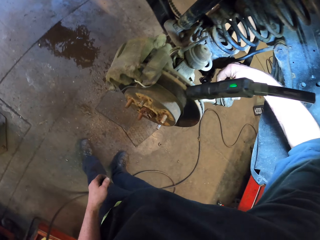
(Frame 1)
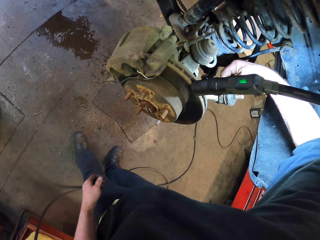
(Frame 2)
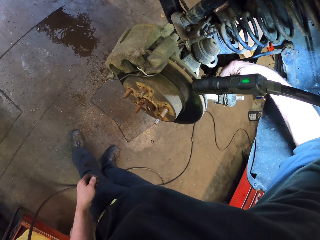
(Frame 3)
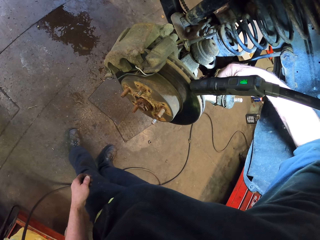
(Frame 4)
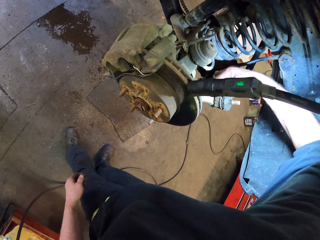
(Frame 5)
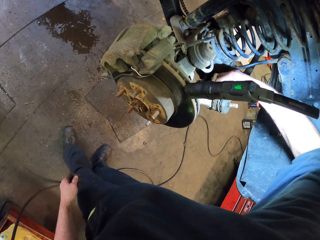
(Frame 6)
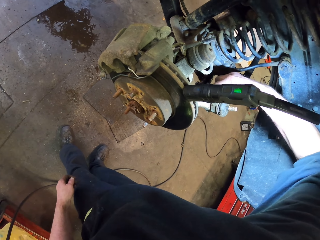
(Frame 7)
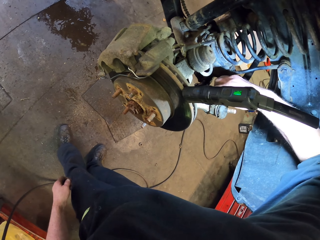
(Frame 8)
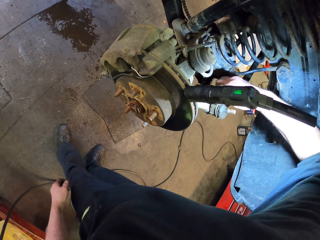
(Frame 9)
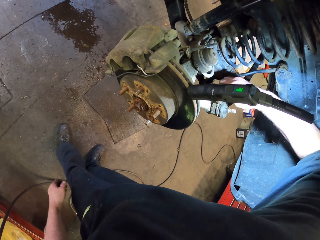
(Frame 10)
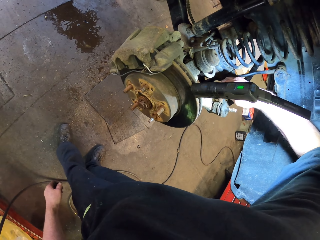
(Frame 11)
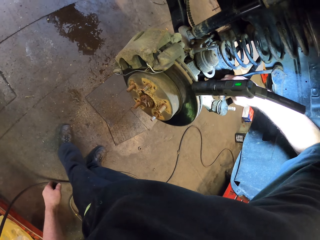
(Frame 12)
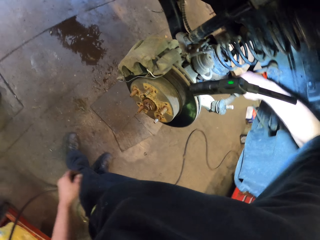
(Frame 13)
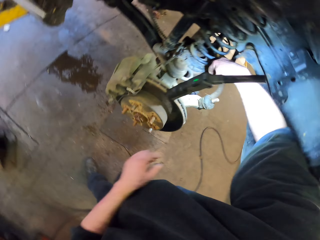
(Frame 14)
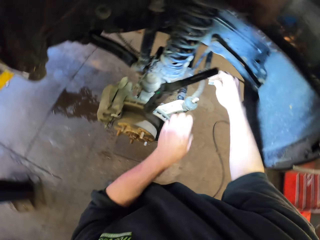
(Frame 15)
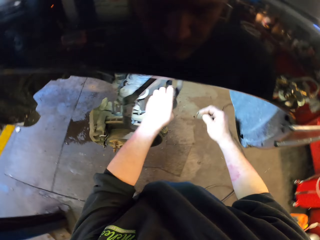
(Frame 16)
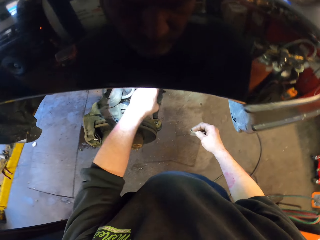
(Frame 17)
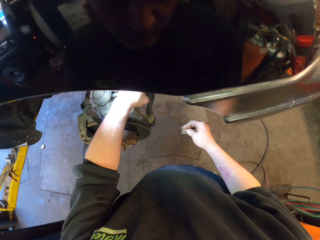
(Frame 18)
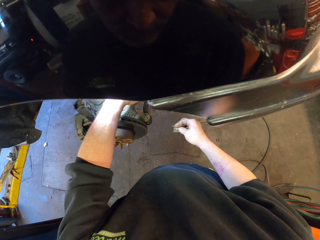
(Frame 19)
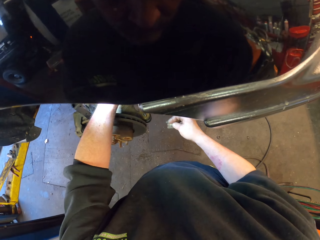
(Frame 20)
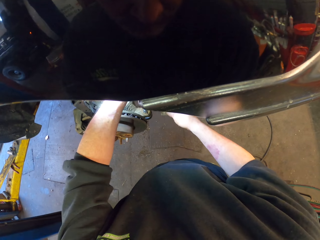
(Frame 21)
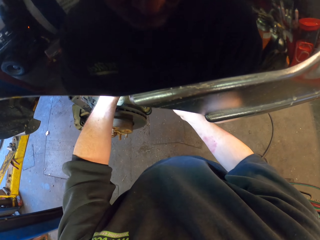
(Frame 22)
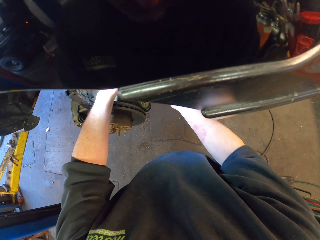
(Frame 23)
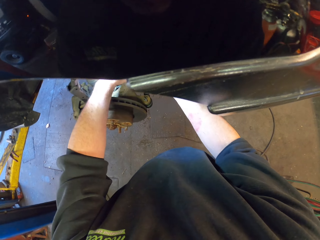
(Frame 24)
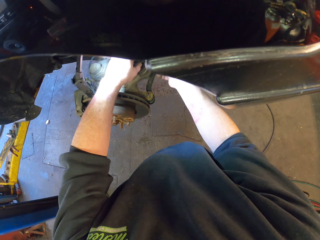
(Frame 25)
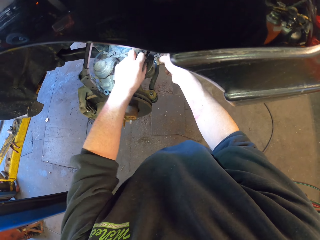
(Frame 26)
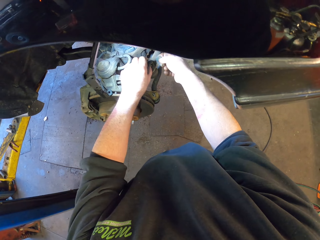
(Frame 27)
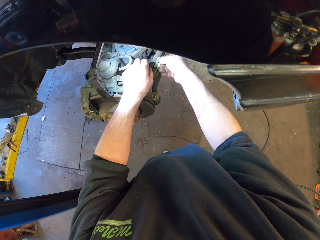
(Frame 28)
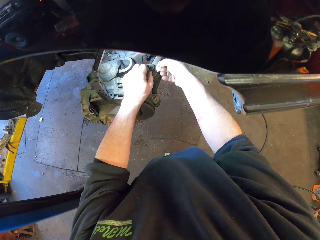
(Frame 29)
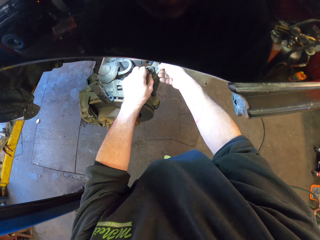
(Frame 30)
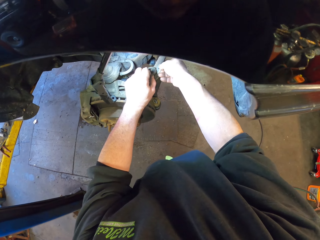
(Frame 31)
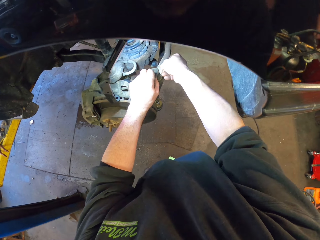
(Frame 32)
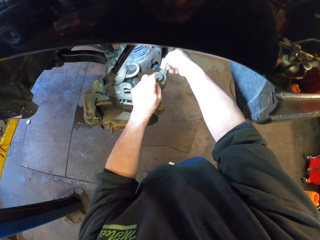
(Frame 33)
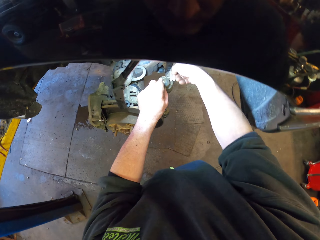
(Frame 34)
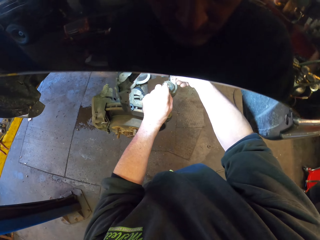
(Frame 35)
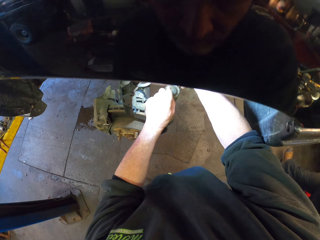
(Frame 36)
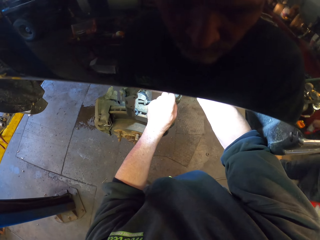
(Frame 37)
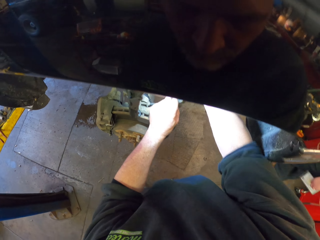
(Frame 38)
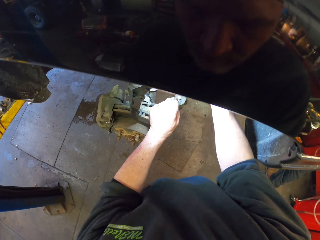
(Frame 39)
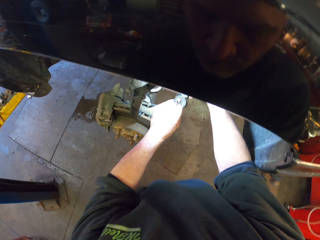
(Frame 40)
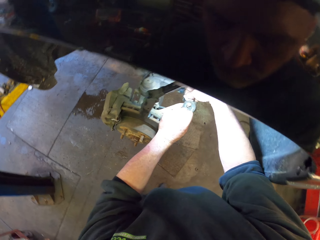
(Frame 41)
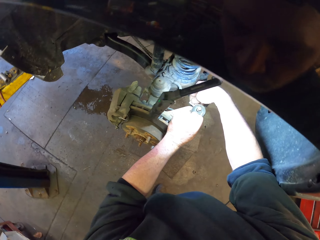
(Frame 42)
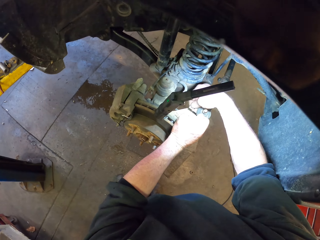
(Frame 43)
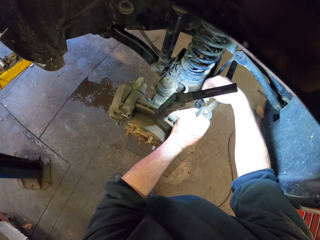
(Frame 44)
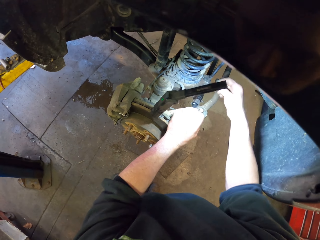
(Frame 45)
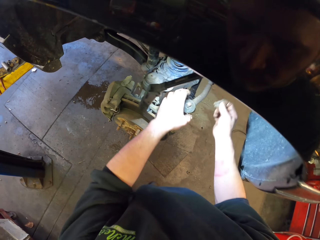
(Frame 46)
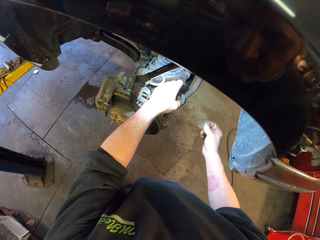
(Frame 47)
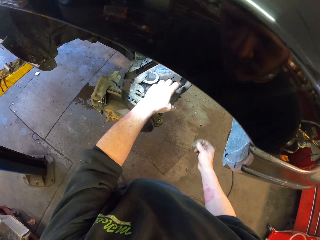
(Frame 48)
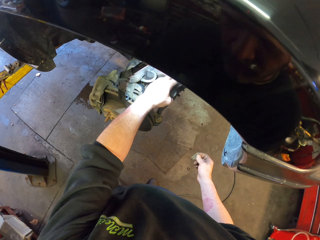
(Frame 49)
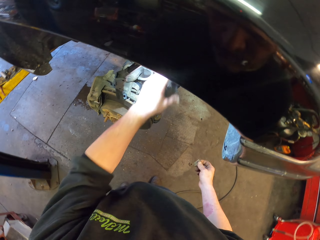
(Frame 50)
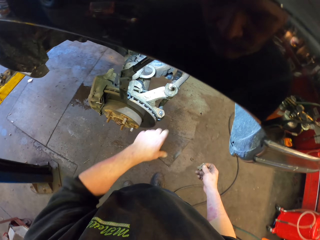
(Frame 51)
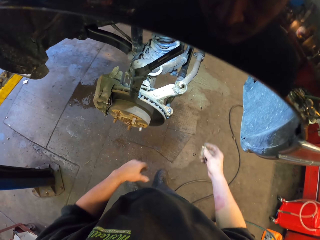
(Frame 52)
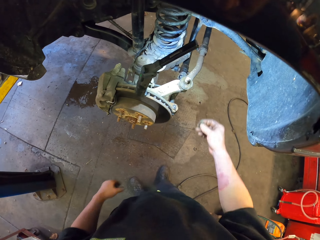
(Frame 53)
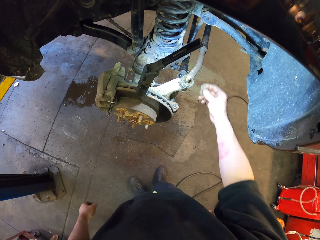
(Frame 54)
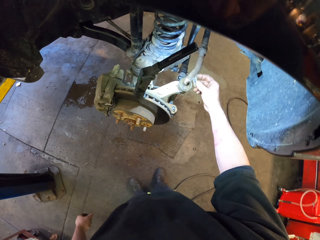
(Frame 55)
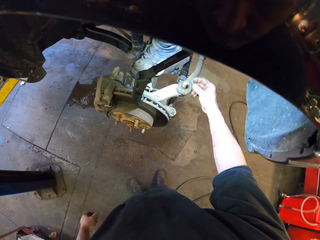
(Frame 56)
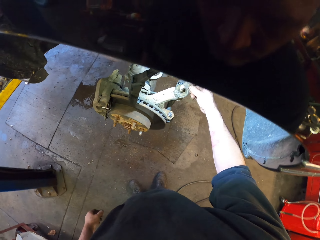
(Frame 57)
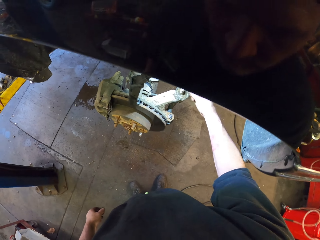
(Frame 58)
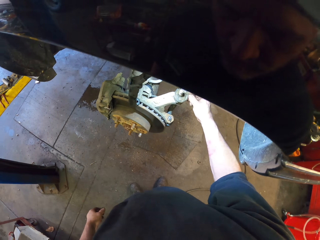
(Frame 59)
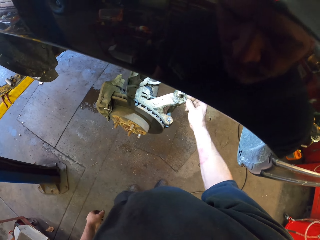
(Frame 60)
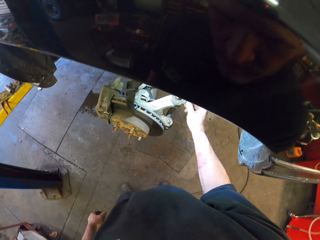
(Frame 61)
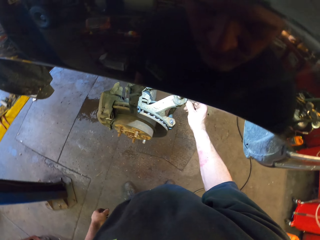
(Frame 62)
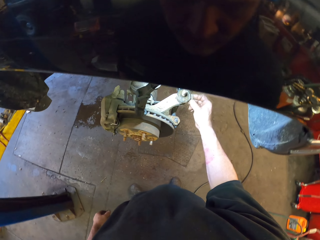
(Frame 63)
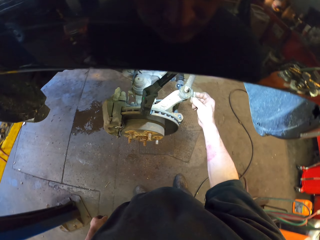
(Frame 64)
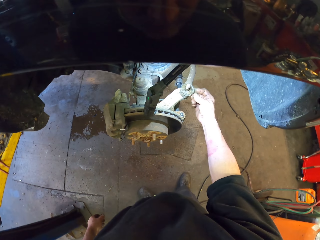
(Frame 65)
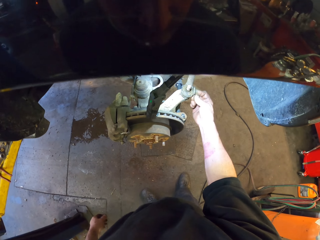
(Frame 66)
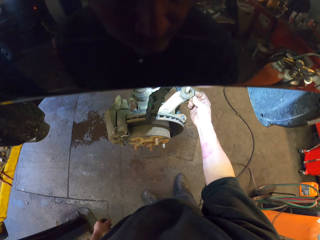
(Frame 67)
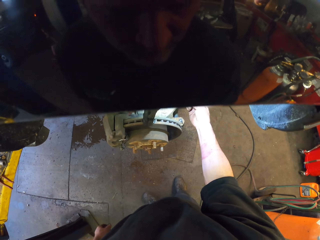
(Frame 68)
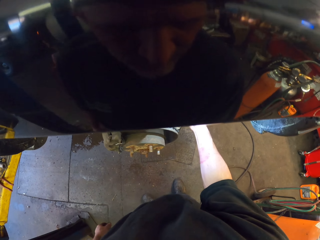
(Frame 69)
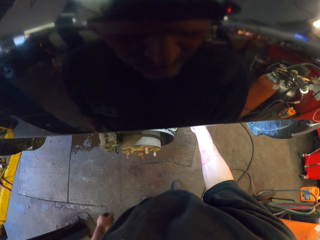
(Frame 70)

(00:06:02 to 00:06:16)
The camera wearer cuts around part of the suspension ball joint. They hold the wheel extension part with the left hand. They use the razor blade to cut rubber from the suspension ball joint. A man walks around. The camera wearer removes the rubber from the suspension ball joint.

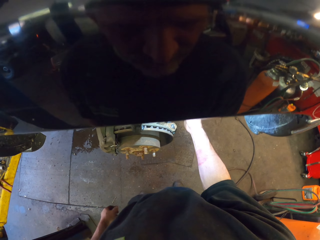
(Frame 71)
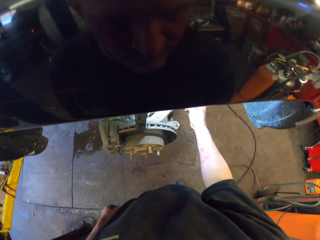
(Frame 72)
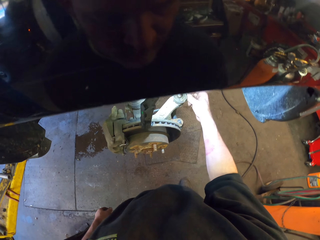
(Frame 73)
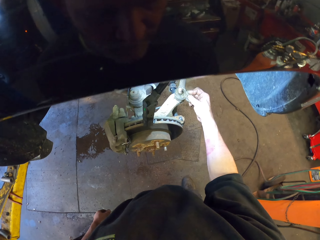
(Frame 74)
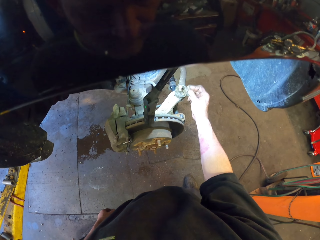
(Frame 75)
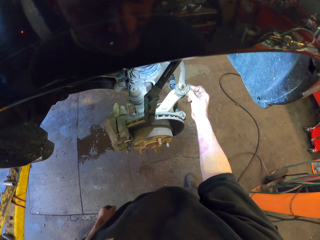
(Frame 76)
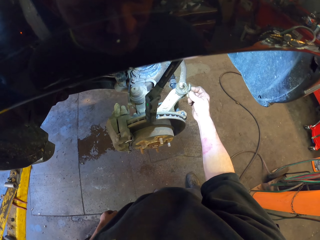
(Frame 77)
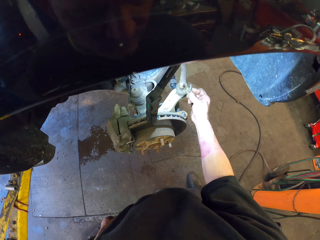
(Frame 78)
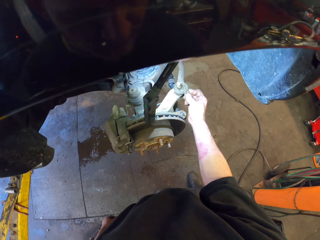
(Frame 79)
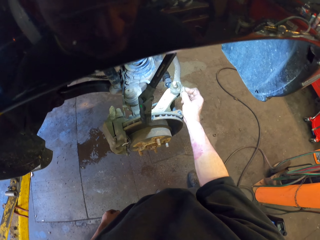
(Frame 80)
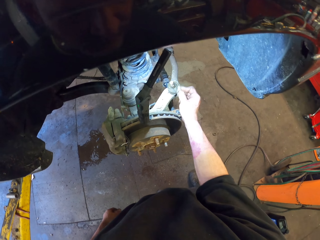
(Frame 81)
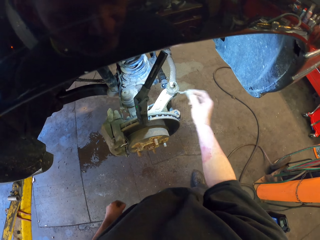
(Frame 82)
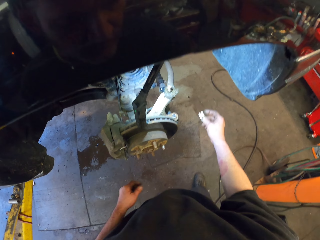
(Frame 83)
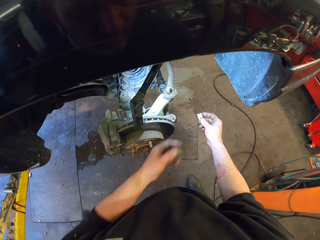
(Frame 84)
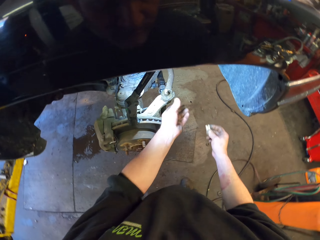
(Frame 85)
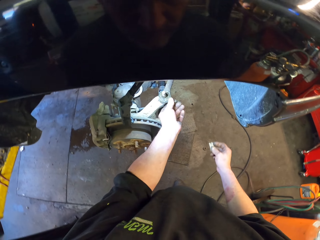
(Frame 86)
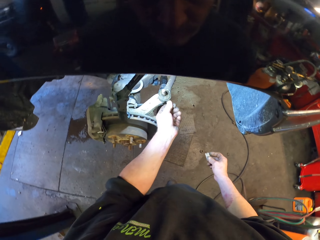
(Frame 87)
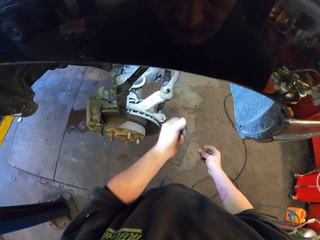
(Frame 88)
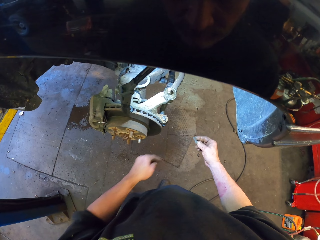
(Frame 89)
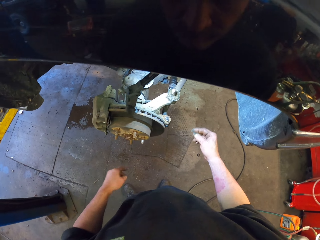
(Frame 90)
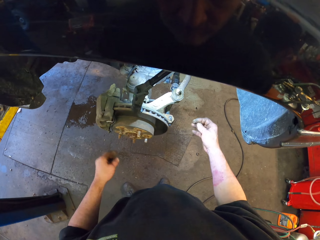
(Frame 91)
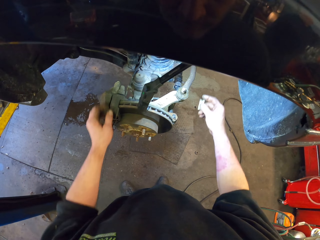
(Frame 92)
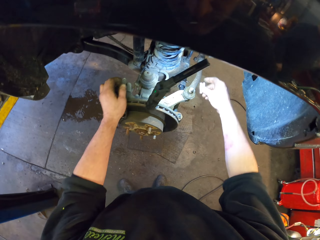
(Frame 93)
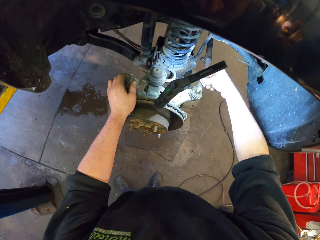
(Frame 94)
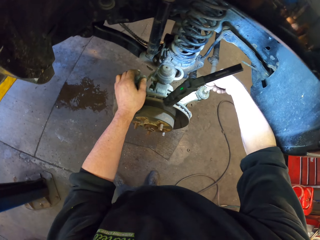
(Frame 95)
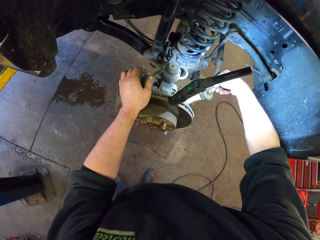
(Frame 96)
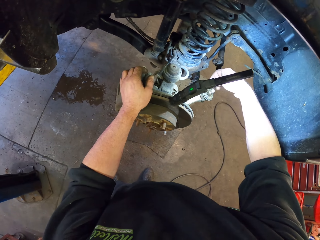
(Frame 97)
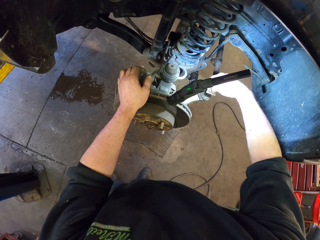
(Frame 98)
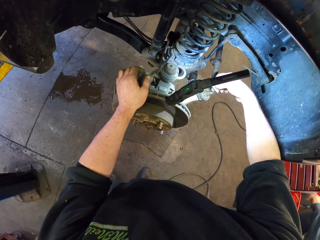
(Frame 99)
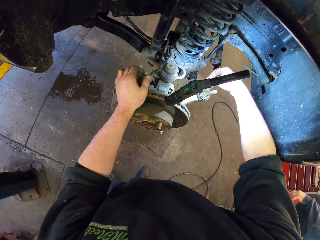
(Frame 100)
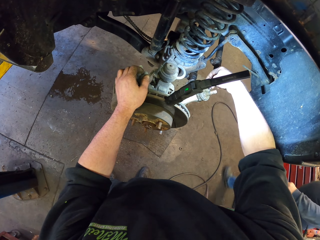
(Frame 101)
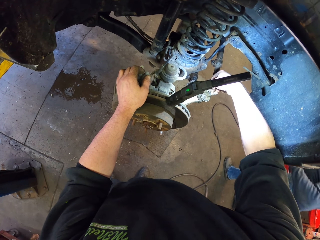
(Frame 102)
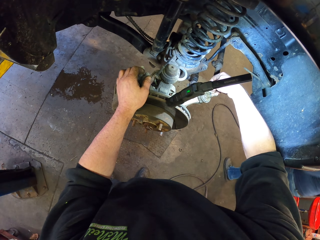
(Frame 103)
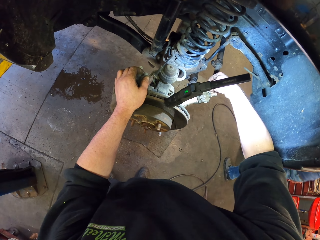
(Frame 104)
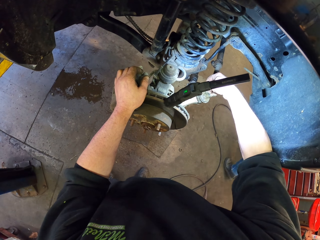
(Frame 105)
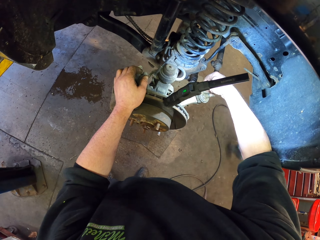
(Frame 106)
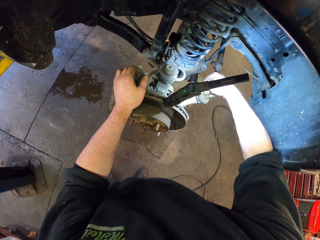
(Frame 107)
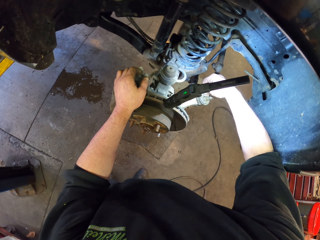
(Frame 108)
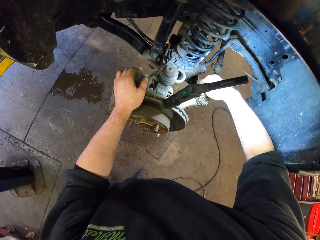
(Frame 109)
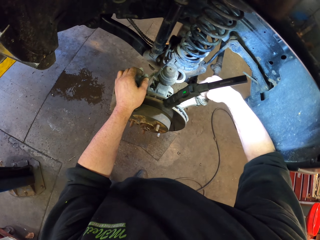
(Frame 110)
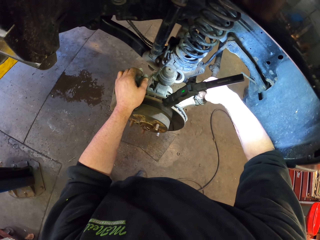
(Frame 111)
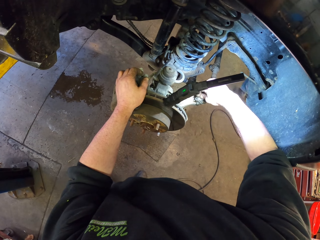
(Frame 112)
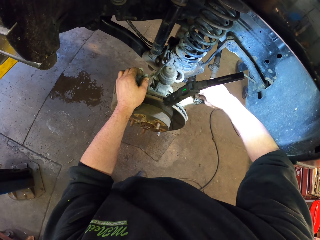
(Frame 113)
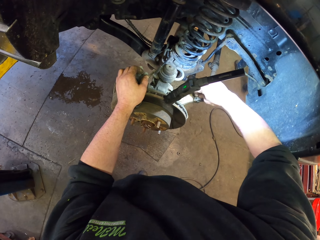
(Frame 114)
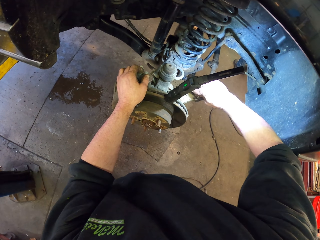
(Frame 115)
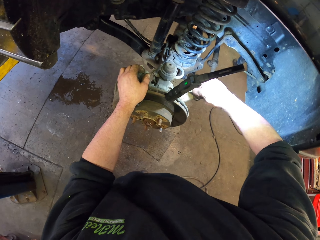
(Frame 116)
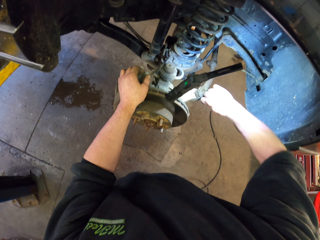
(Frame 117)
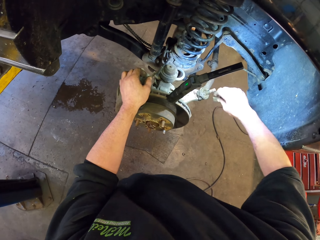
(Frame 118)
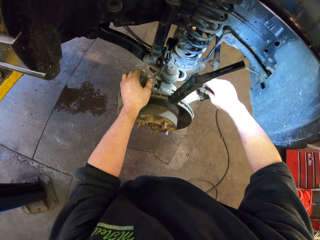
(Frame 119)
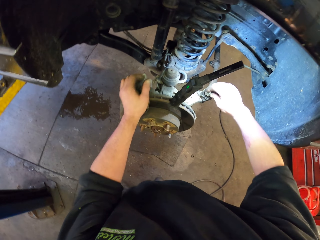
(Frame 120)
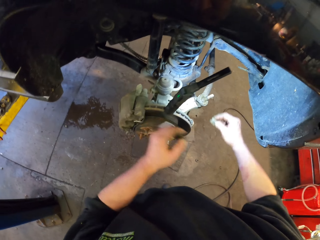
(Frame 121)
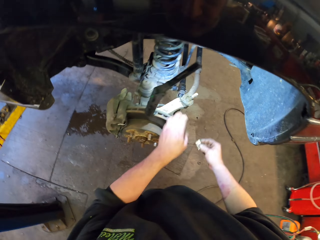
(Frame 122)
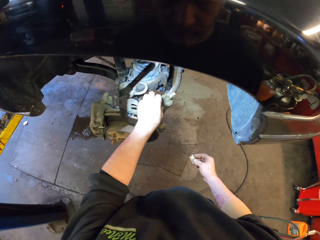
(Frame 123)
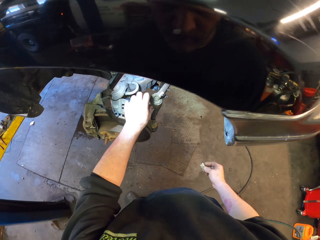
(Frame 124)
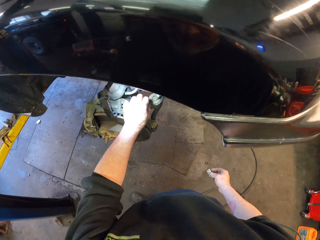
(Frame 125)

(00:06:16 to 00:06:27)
The camera wearer cuts around the suspension ball joint with a razor. They remove rubber from the suspension ball joint with the left hand. A man walks around. The camera wearer cuts around the suspension ball joint with the razor.
